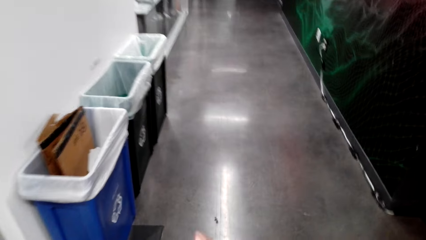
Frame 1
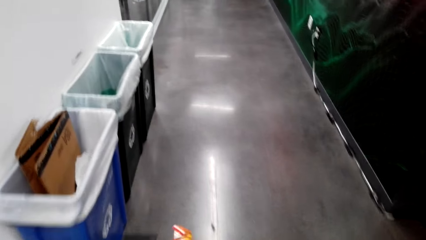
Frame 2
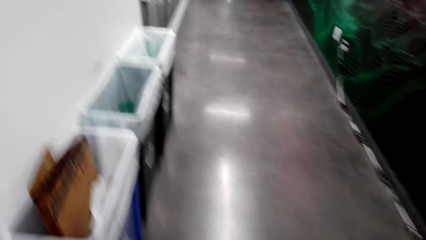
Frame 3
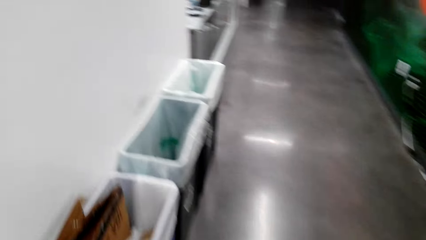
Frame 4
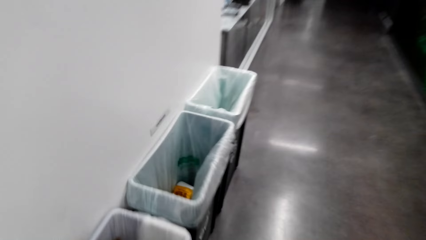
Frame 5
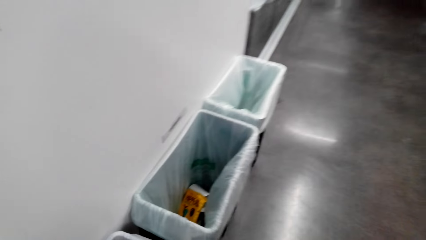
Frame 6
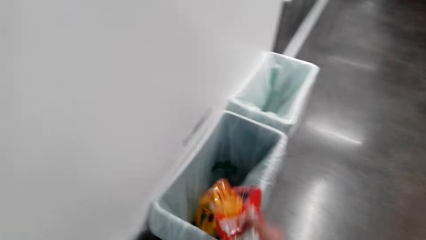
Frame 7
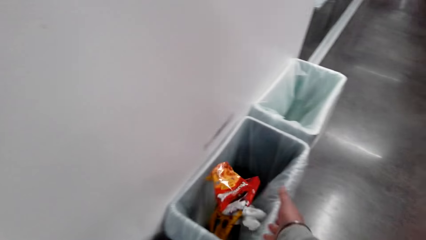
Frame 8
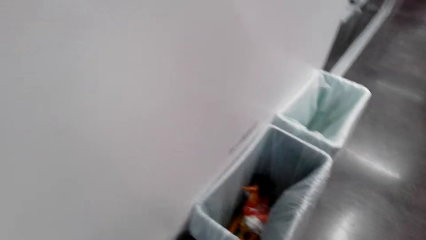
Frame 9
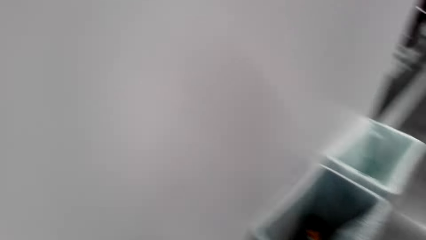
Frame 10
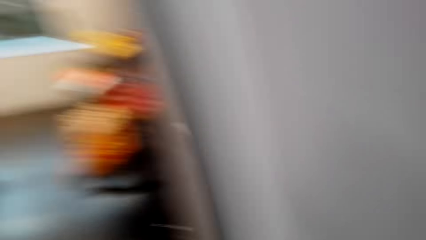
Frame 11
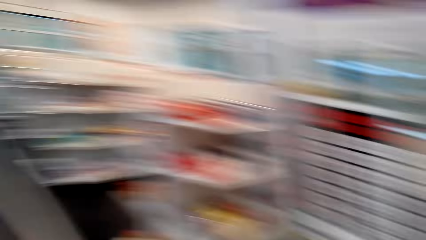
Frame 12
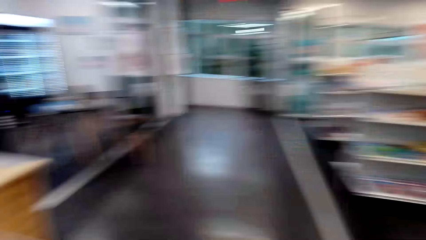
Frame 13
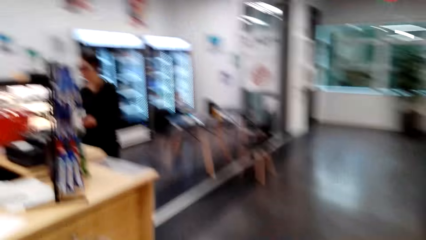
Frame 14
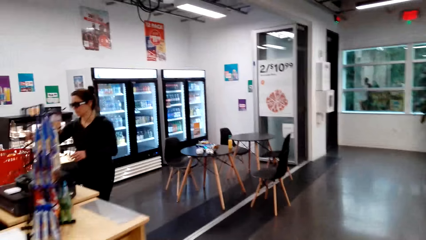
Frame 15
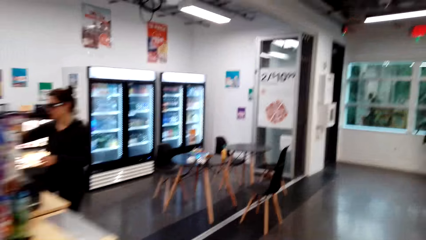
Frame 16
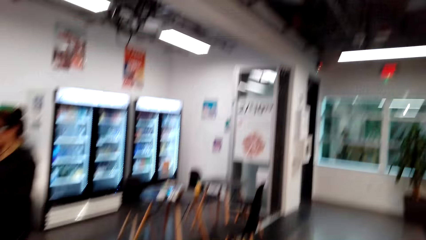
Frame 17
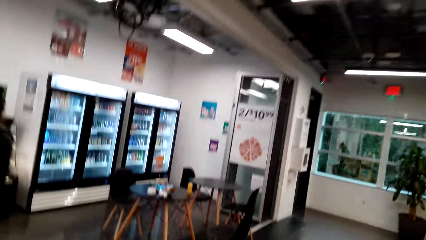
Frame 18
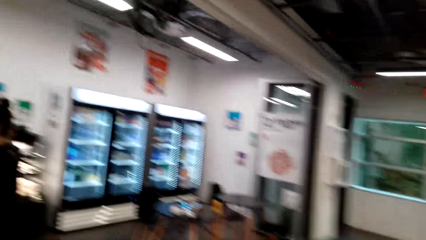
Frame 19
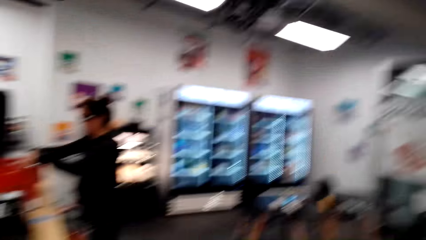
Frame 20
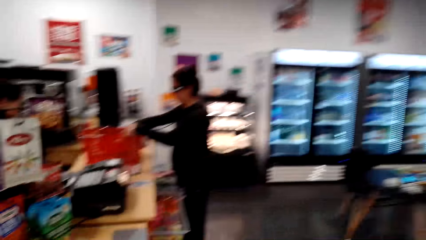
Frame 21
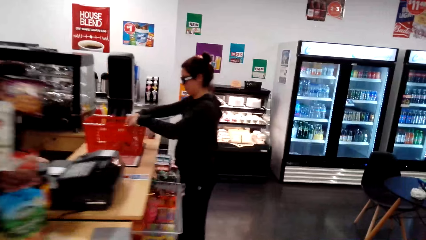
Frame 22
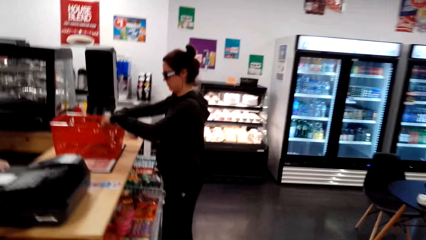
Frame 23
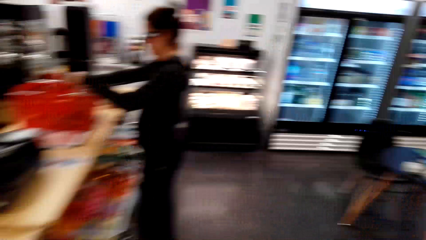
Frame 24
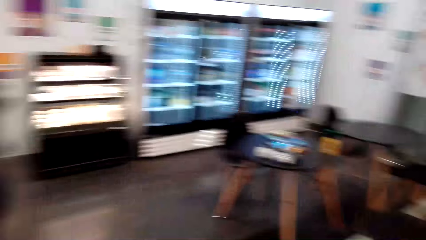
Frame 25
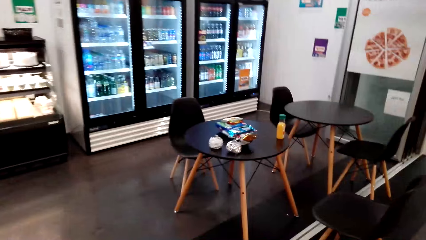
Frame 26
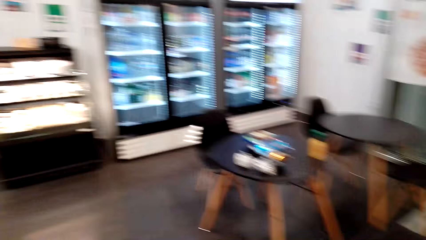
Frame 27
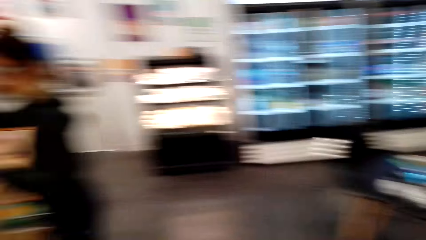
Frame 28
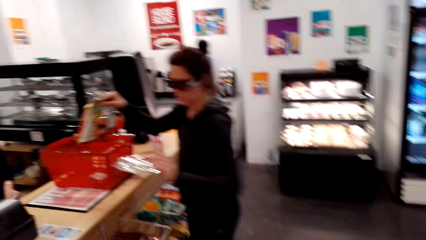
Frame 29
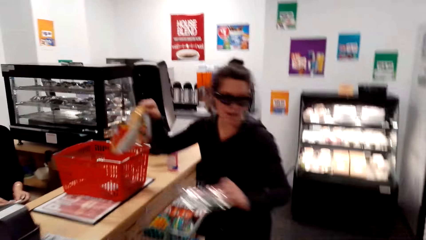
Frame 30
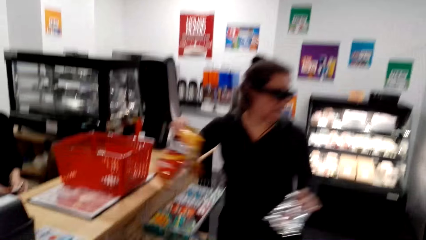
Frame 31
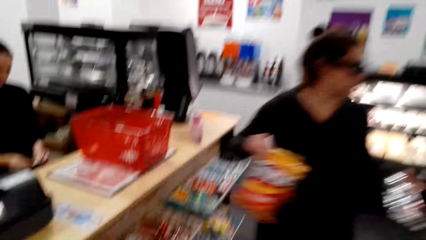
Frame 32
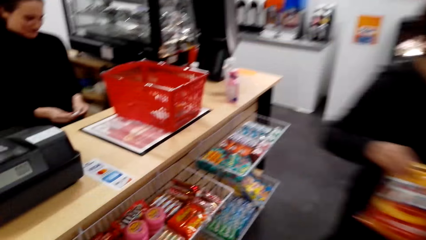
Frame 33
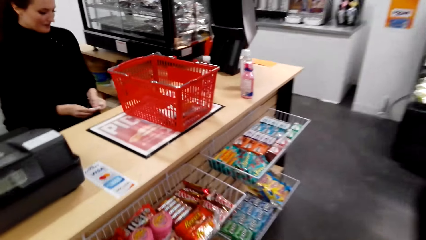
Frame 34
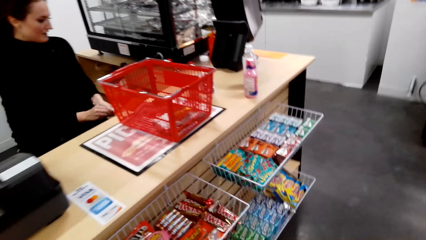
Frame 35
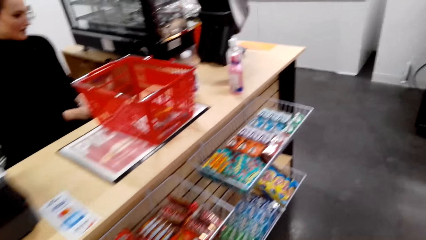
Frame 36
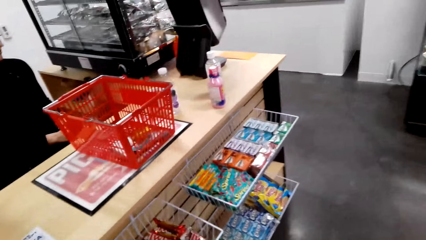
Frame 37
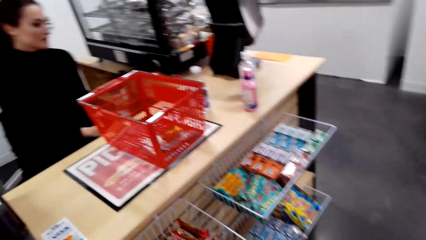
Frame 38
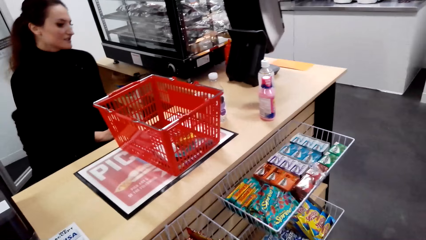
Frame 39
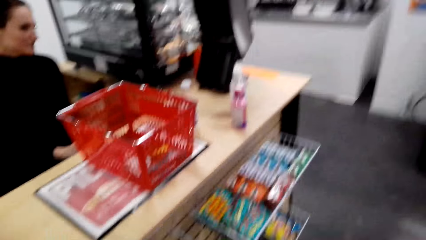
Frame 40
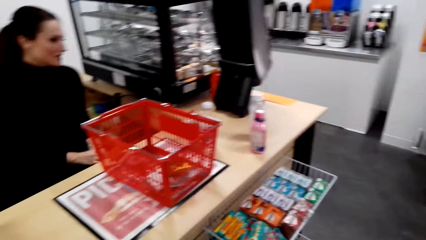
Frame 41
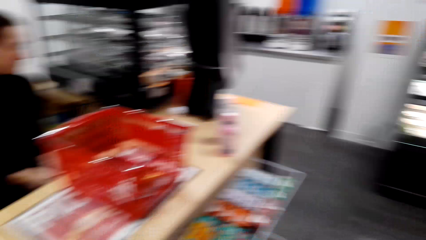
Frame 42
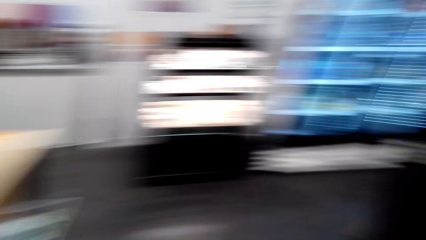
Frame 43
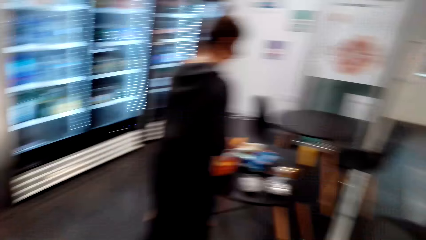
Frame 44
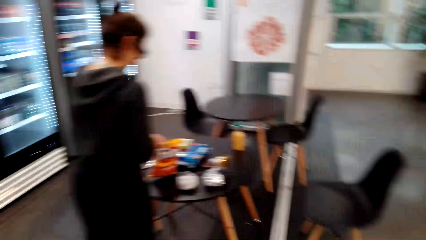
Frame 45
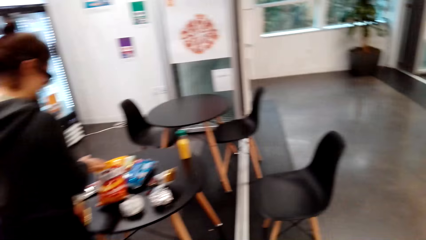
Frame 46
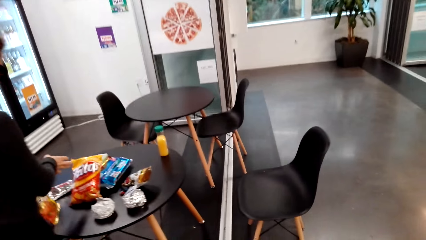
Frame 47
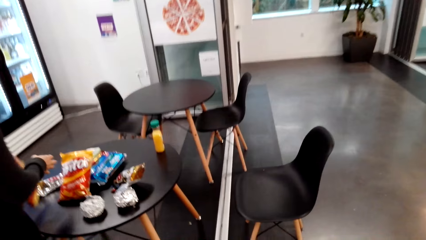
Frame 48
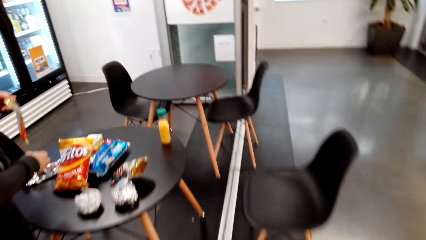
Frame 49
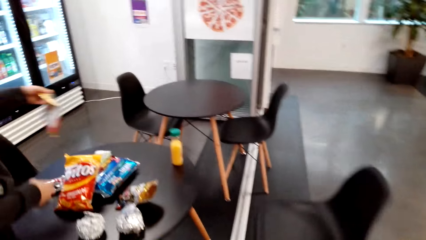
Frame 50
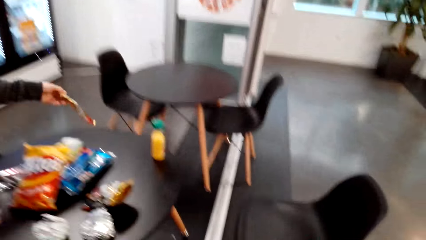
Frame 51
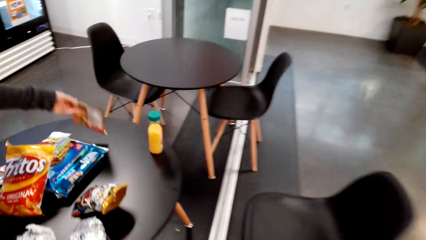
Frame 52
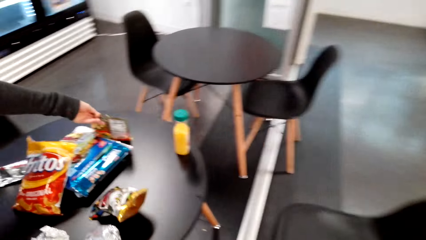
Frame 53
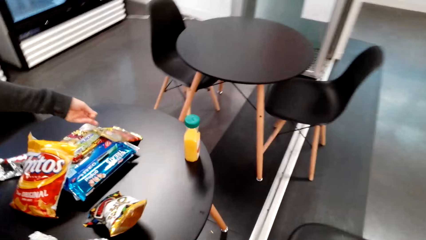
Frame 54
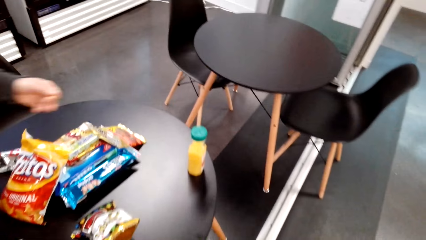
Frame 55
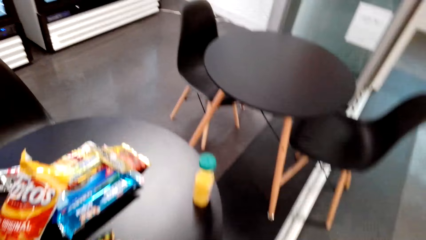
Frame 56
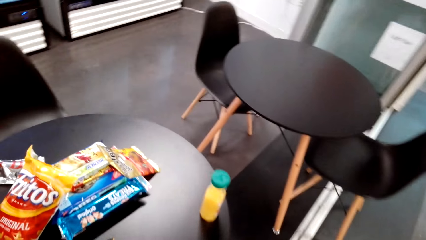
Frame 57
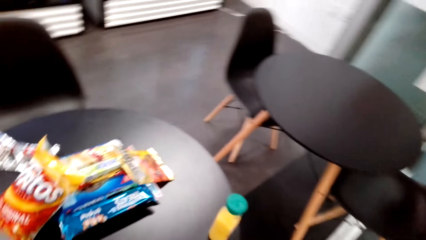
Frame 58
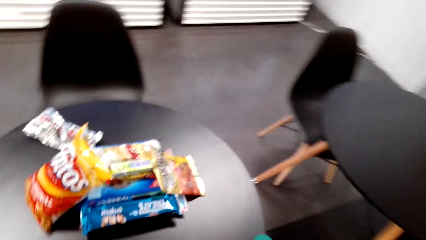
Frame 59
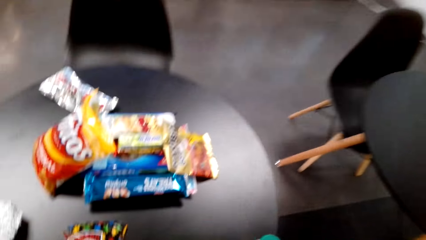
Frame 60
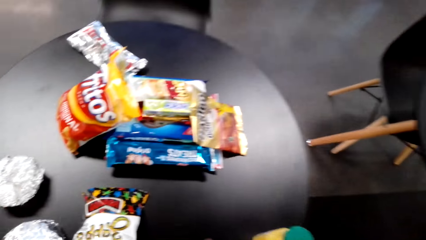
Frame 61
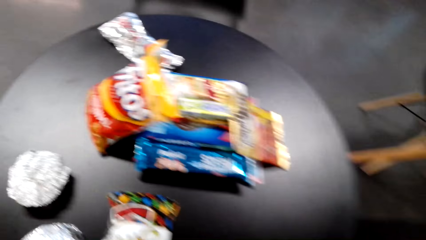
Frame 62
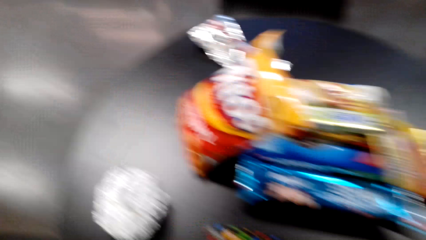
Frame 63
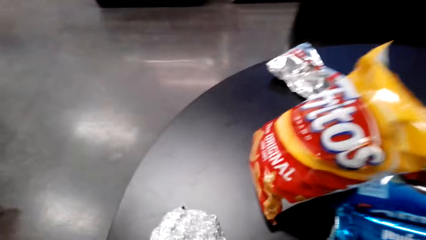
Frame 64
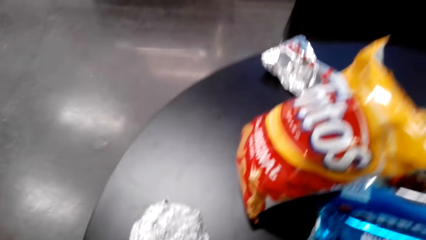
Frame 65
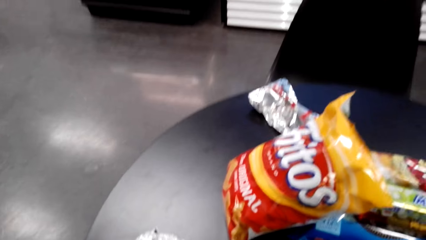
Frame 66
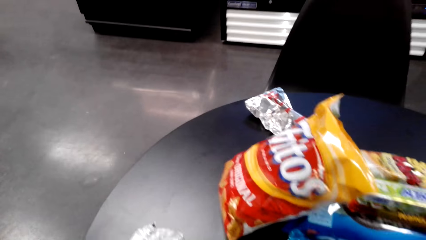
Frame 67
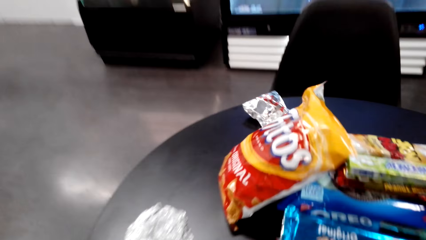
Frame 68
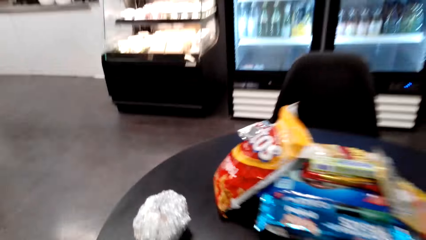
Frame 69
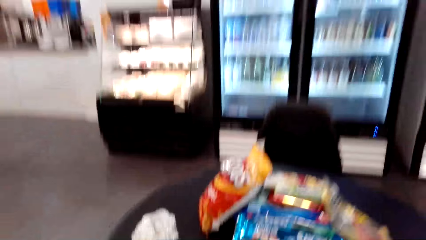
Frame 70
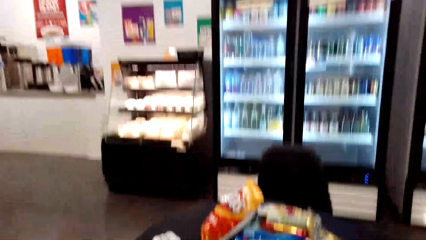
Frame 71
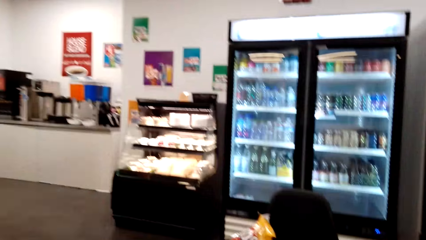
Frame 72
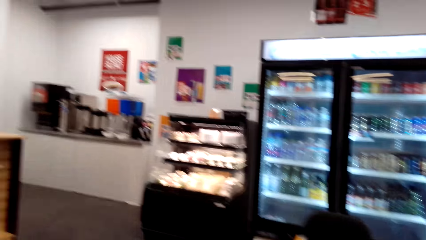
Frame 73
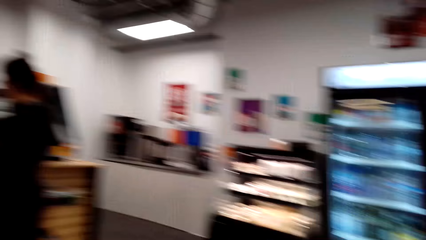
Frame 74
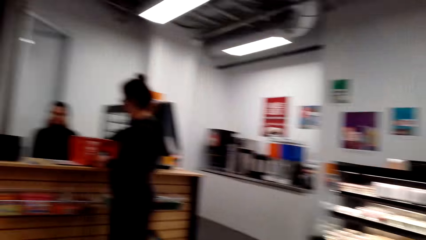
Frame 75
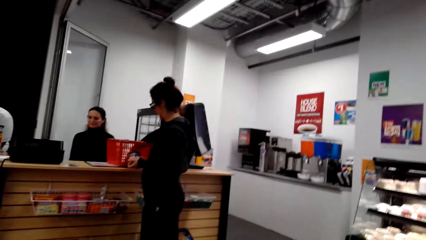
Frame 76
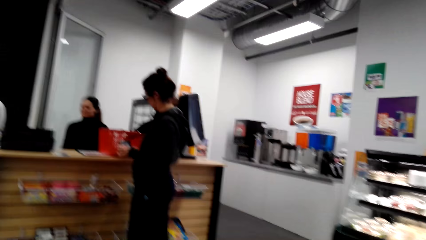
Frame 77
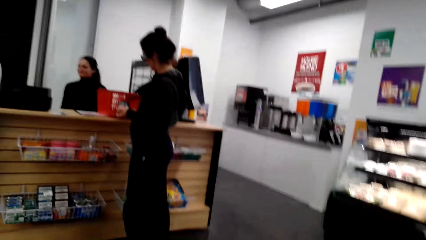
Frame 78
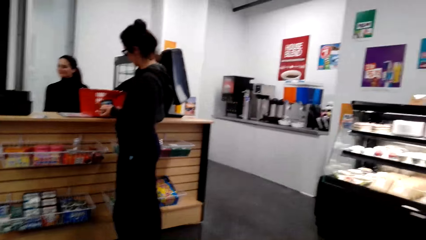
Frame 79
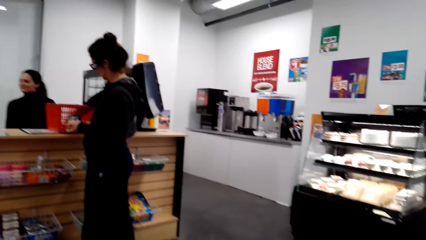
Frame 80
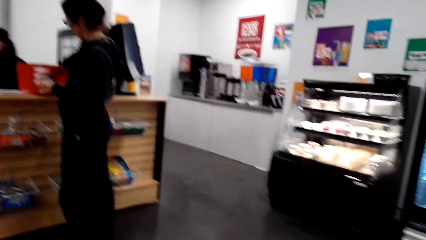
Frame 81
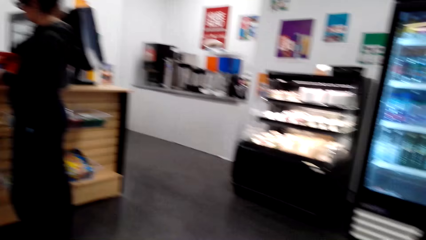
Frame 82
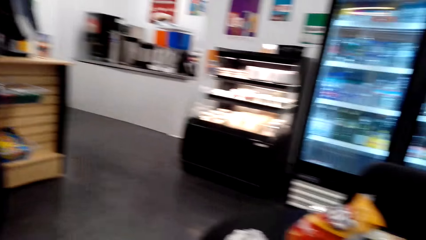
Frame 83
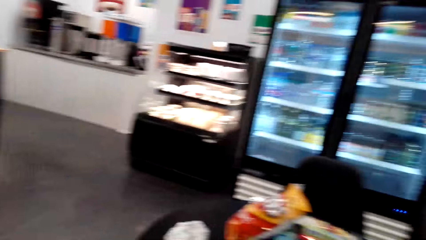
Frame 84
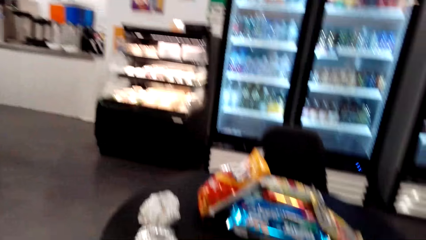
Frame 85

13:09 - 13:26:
The camera wearer walks in the building. They dispose of the packs in the litter bin. They move back to the table. A lady grabs packs from the basket. She carries Fritos chips. She puts the packs on the table. The camera wearer sits.
